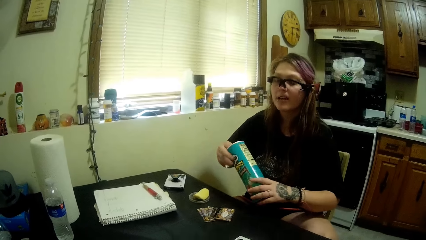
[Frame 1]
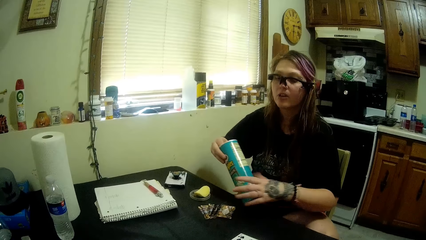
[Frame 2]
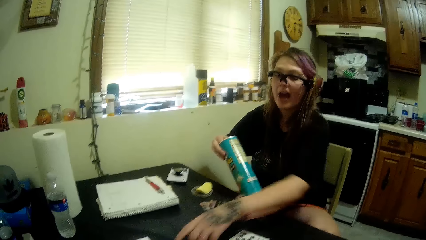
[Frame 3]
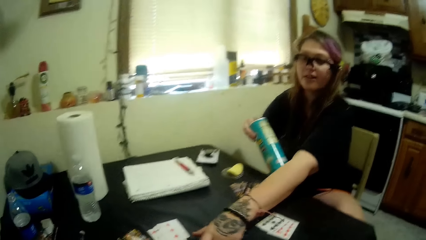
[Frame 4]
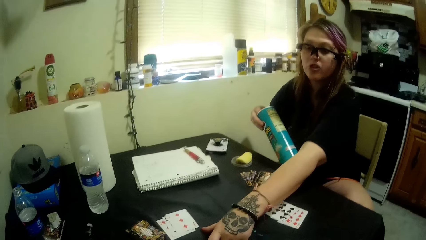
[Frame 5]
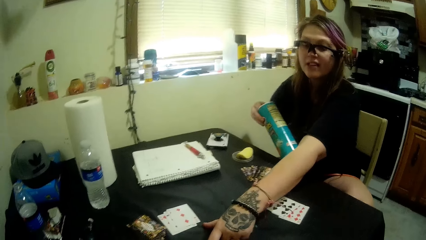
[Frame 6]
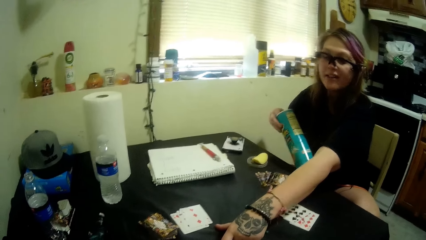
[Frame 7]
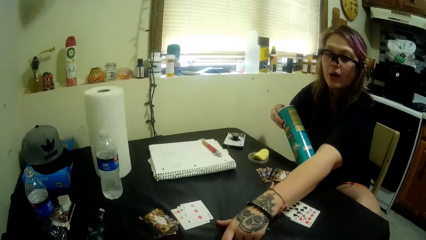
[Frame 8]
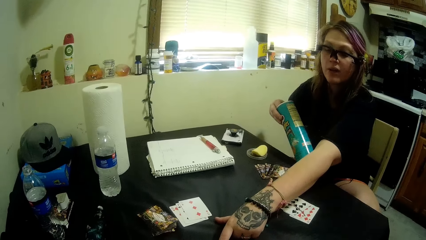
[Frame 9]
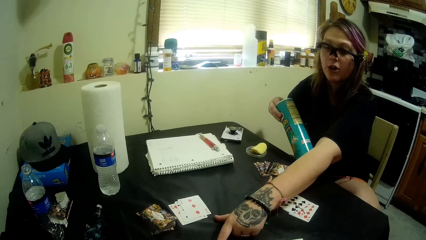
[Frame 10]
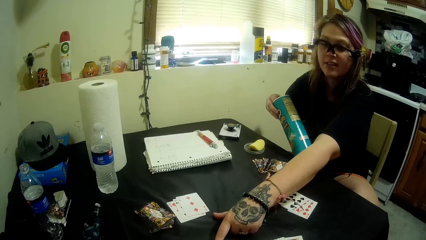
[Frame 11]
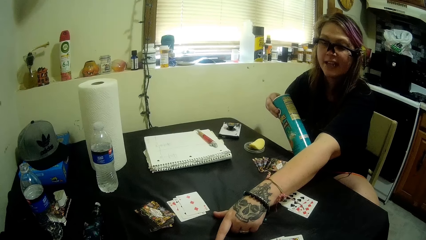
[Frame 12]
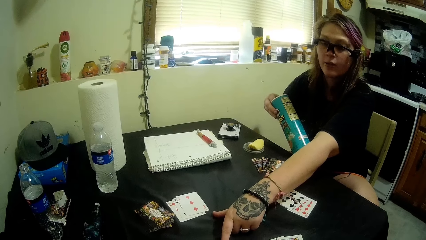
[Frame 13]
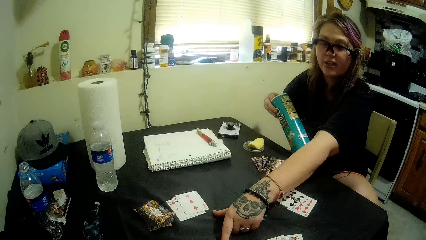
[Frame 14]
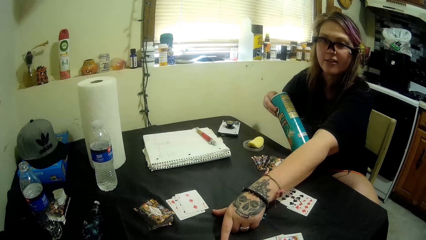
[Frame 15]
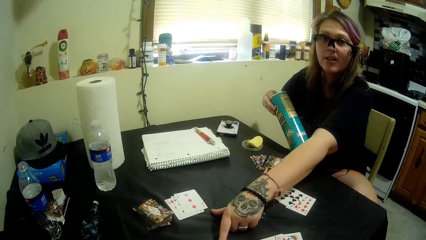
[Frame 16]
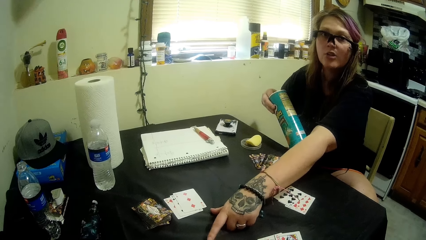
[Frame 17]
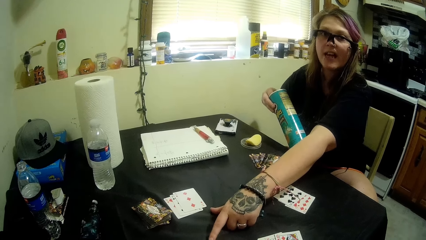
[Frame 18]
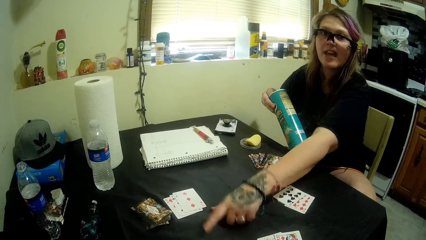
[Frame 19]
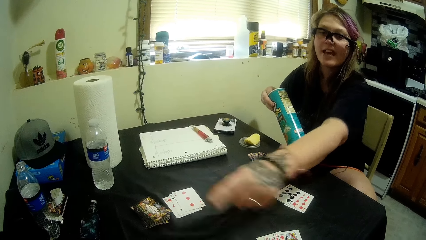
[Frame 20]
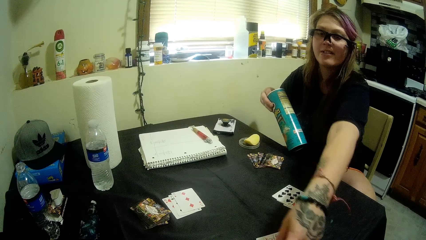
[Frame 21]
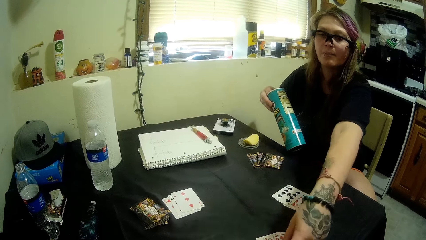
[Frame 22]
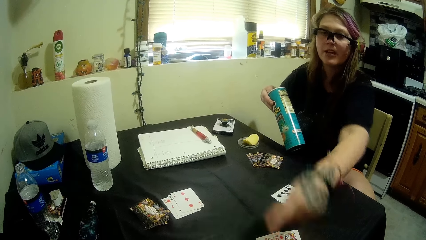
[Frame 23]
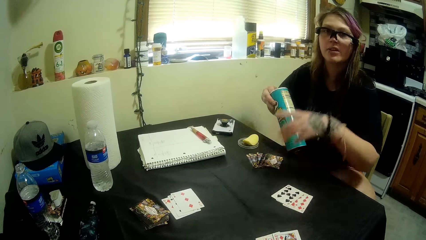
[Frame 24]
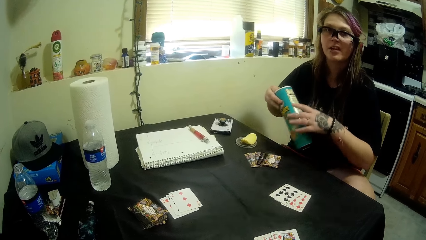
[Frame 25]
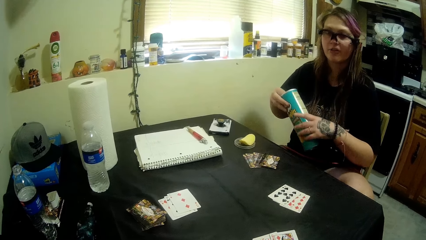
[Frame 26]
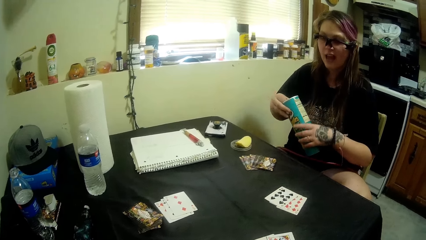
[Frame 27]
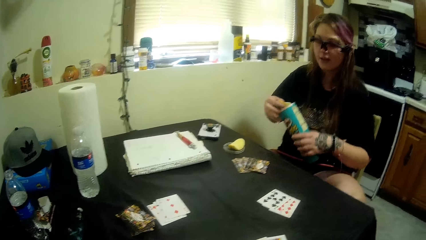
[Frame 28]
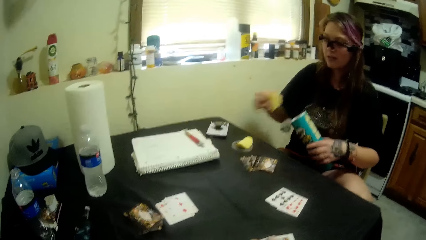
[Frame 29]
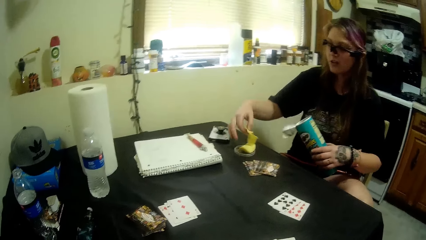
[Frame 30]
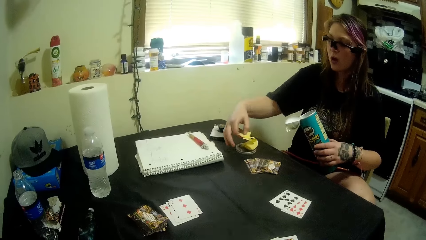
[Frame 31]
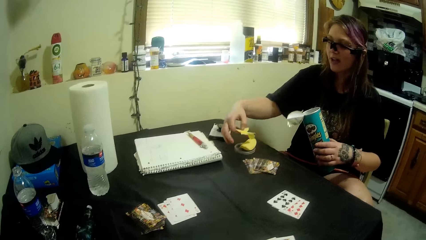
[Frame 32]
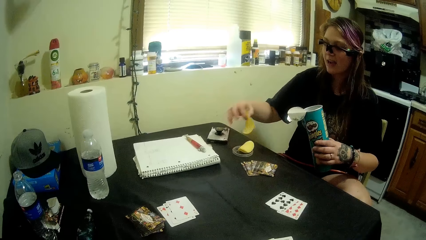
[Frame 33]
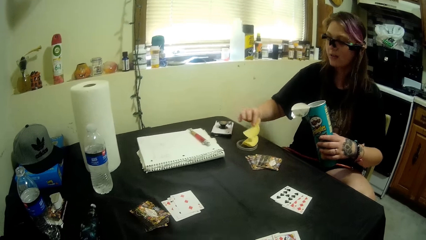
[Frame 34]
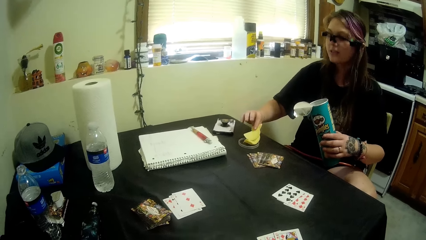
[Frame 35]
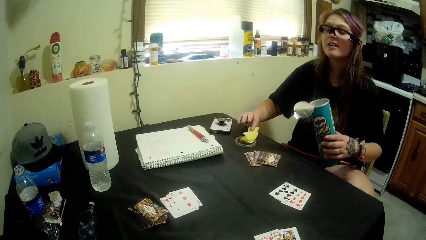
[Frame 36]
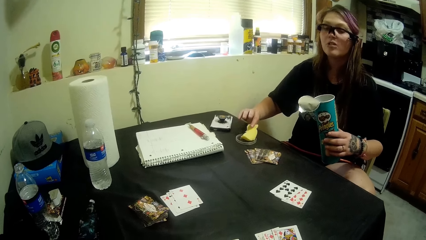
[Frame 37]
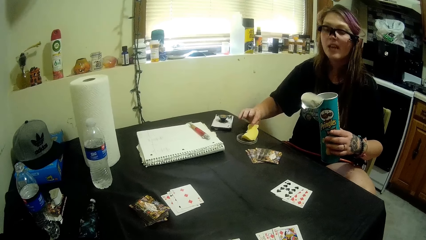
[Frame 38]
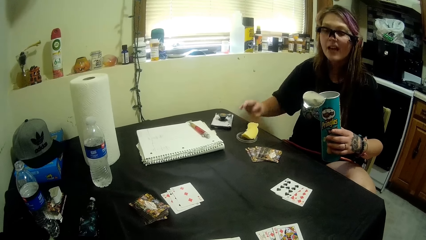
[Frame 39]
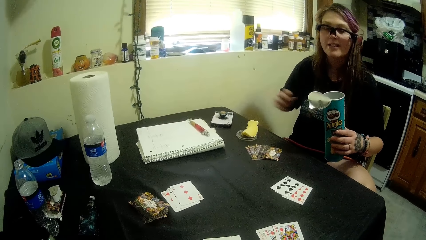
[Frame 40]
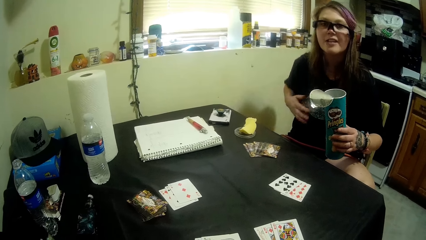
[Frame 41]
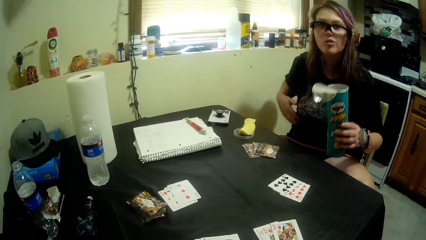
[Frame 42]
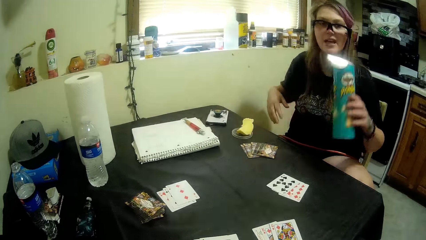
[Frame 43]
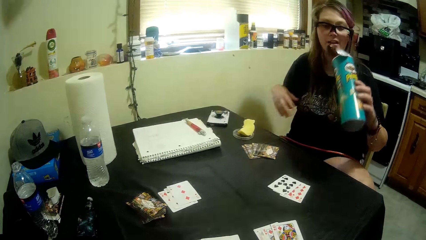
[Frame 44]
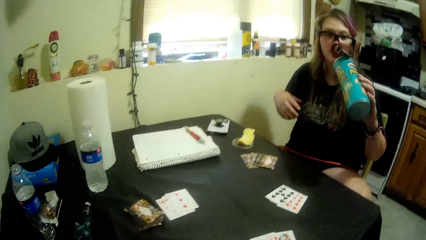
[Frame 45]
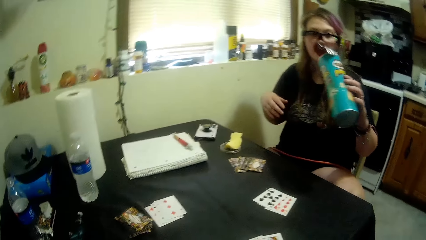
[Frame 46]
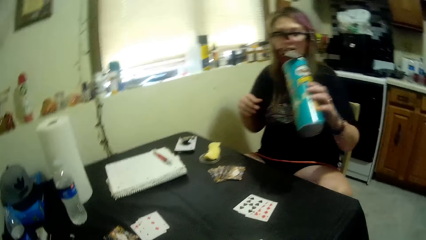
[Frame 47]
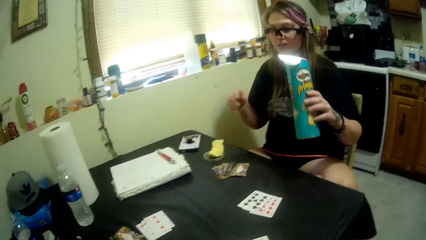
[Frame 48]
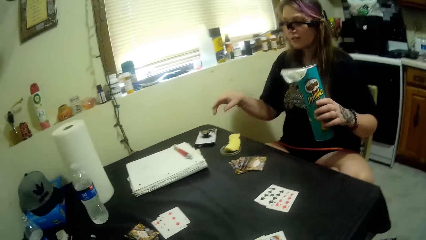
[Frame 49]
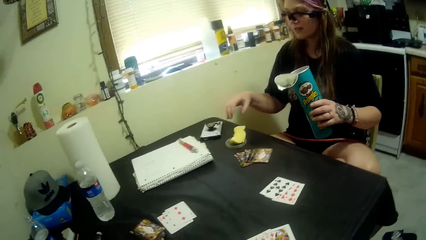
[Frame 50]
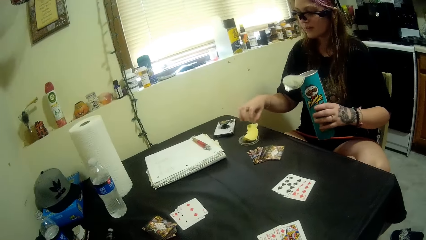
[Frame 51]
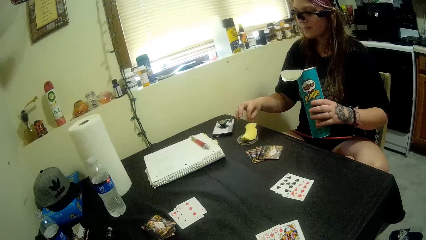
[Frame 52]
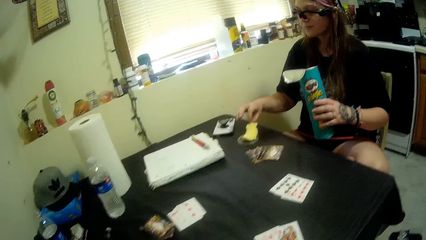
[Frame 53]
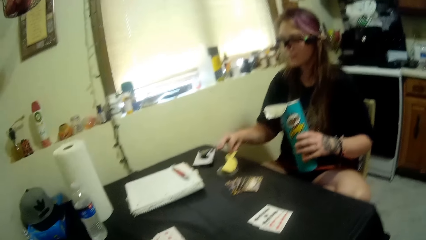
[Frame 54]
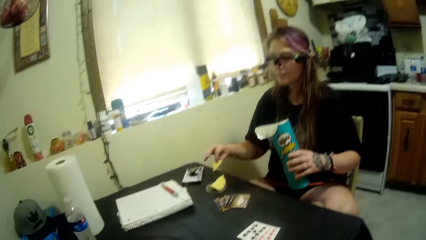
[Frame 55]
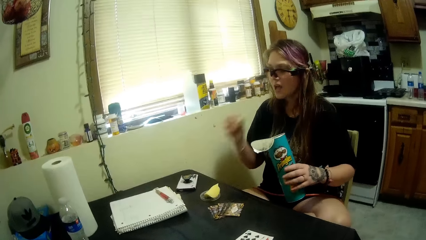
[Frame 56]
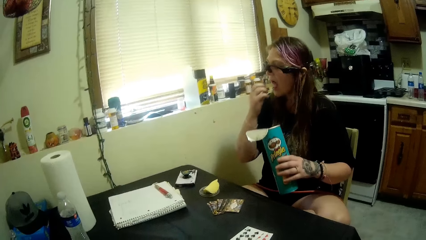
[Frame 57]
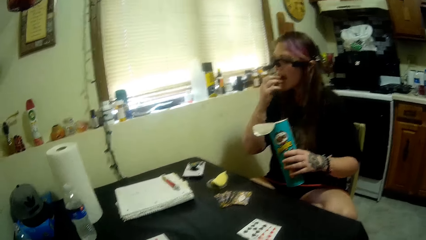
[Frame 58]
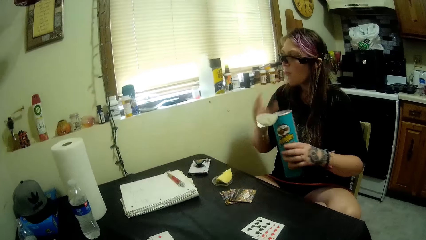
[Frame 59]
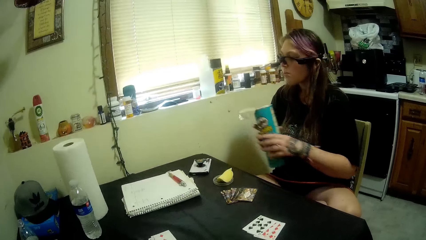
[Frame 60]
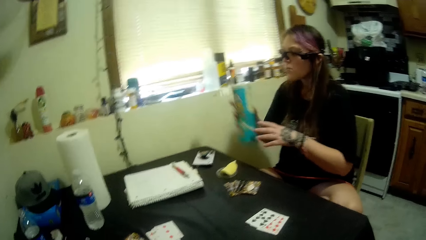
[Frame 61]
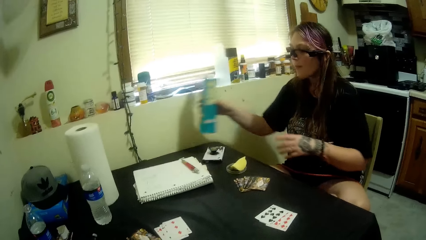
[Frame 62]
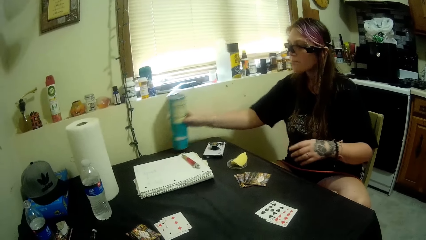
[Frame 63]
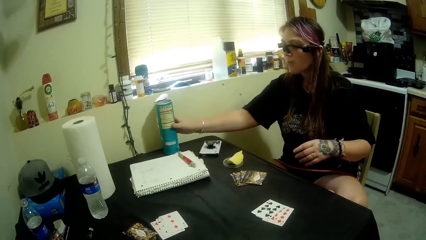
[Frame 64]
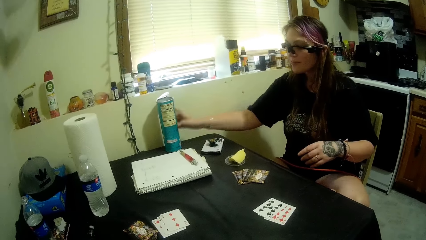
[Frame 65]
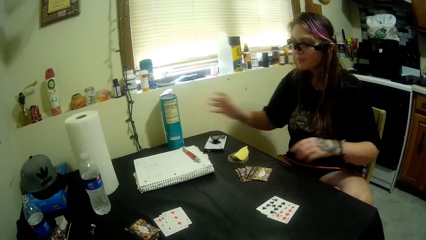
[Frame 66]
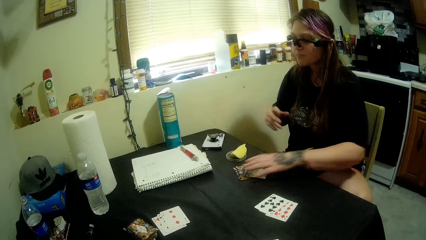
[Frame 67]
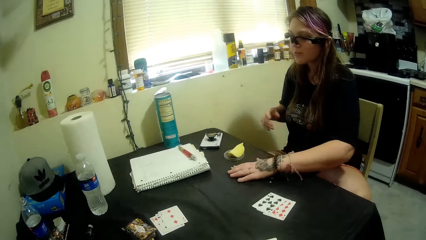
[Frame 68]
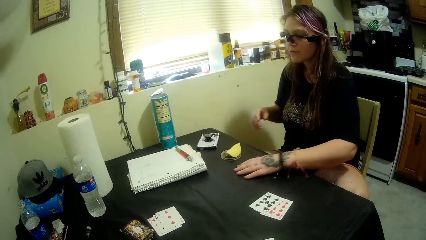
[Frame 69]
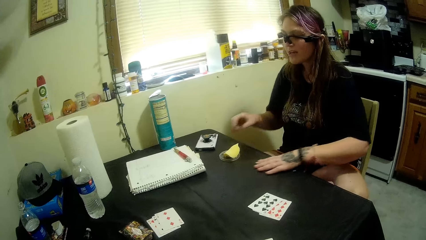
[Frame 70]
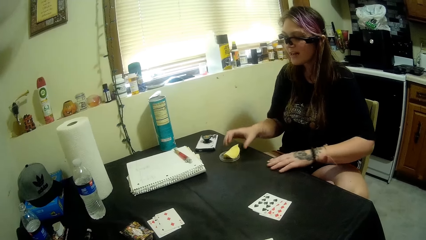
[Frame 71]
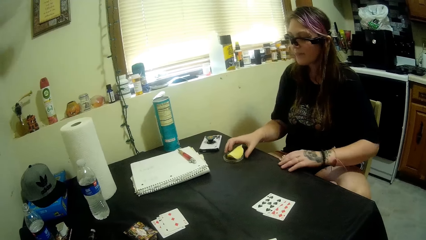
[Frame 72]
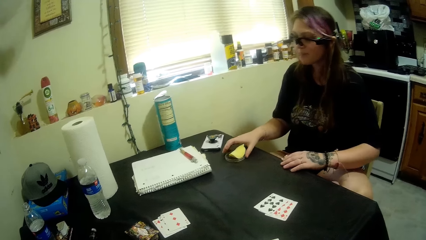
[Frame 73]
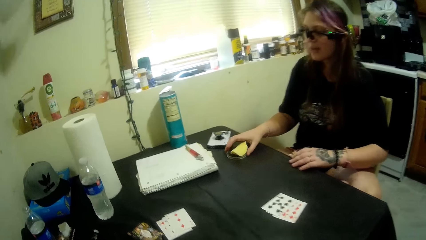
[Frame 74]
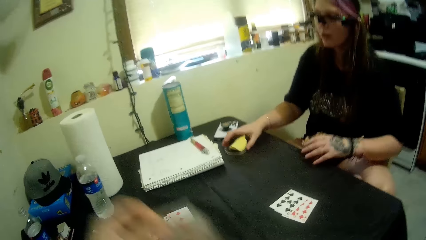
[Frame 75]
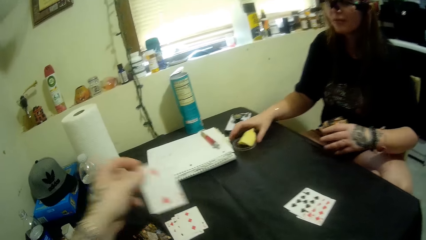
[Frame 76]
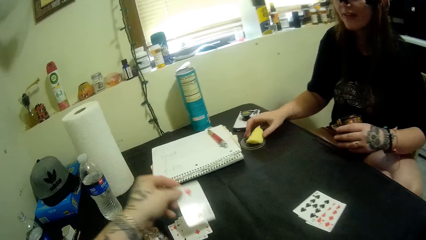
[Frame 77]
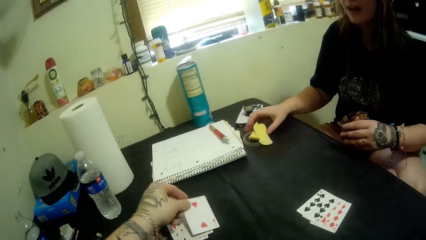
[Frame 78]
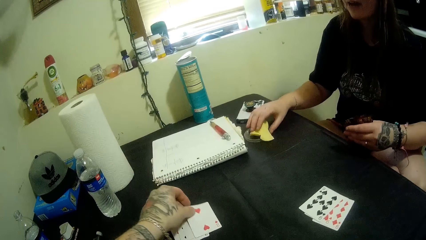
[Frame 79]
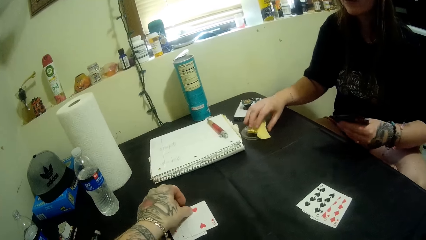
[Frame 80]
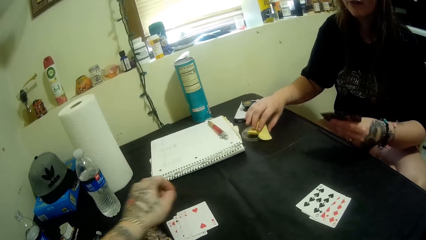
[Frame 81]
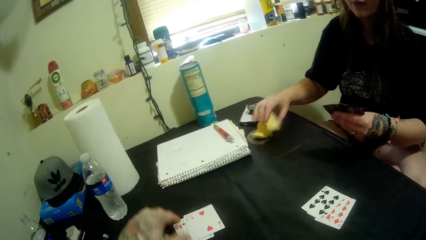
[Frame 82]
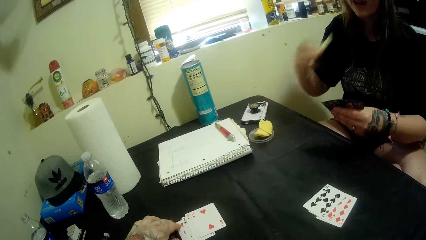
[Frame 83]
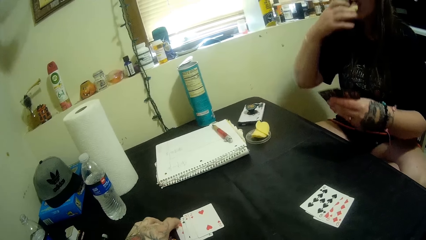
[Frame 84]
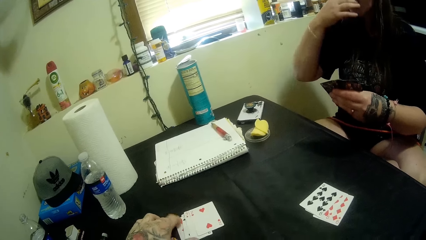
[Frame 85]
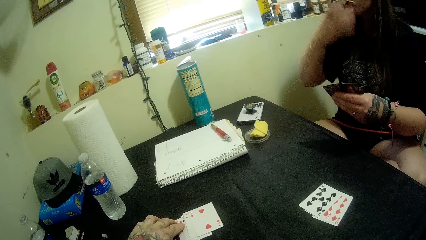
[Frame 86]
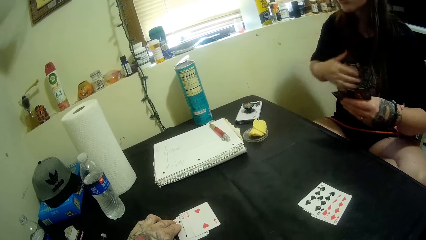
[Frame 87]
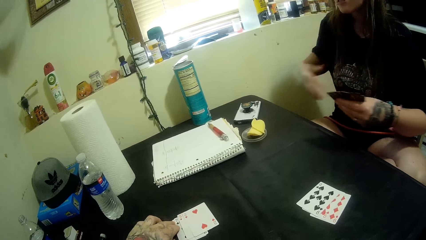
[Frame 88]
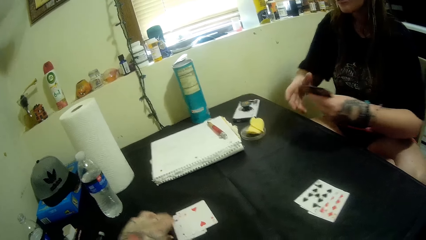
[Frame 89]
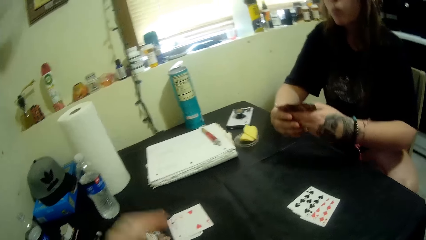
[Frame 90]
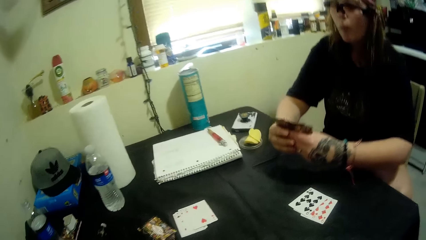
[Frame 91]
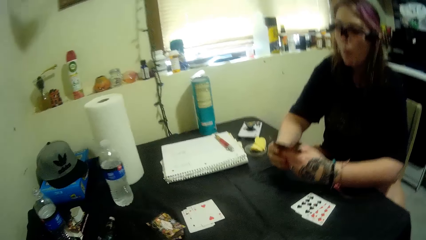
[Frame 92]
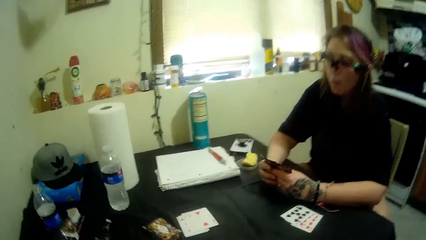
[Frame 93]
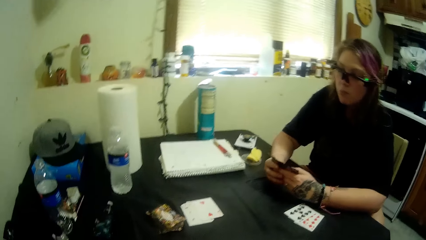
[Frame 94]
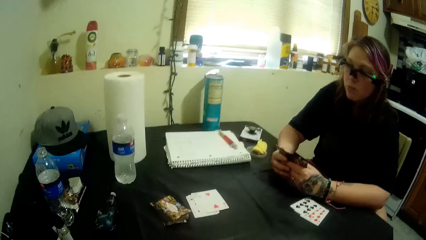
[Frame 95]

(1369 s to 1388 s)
The camera wearer puts the potato crisp on a lid. The woman brings out more snacks from the container. The camera wearer eats the potato crisp and puts the Pringles container on the table. The woman packs her cards on the table. The camera wearer eats the potato crisp. A man puts a card on the table. The camera wearer picks up the cards. They play a card. The woman eats part of her snacks.
